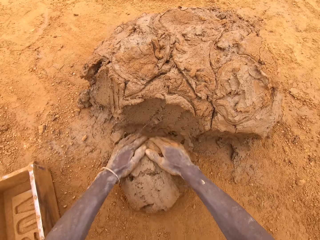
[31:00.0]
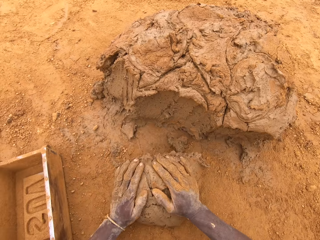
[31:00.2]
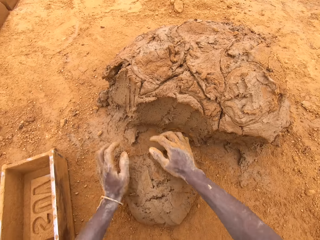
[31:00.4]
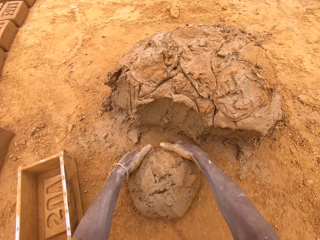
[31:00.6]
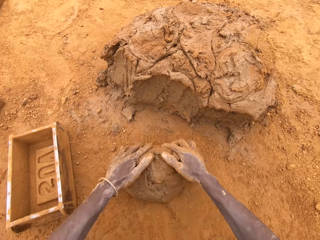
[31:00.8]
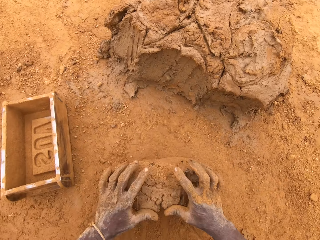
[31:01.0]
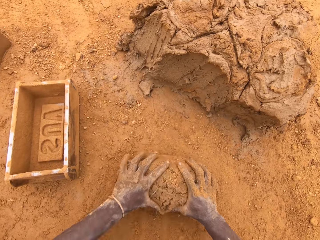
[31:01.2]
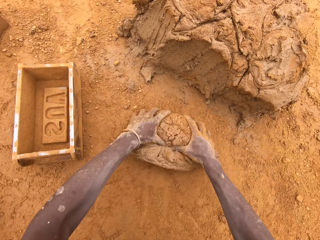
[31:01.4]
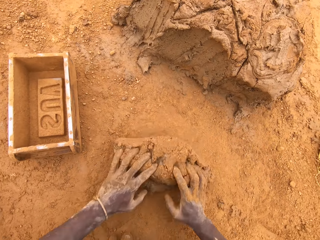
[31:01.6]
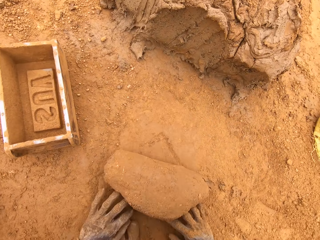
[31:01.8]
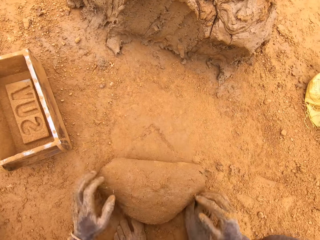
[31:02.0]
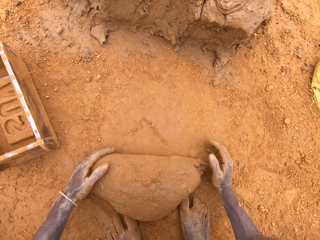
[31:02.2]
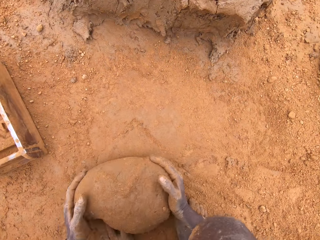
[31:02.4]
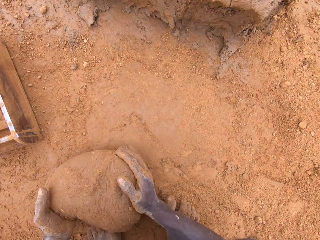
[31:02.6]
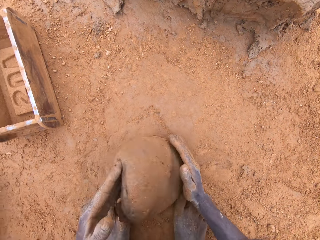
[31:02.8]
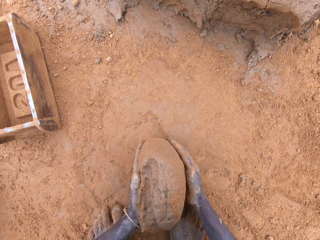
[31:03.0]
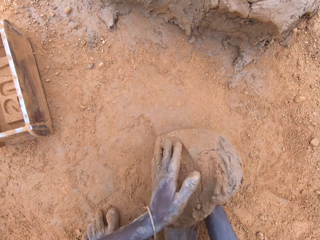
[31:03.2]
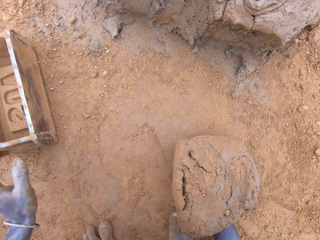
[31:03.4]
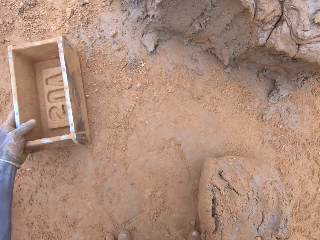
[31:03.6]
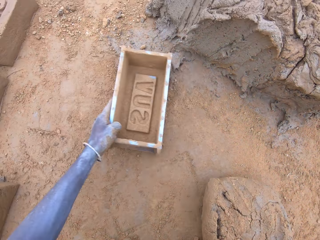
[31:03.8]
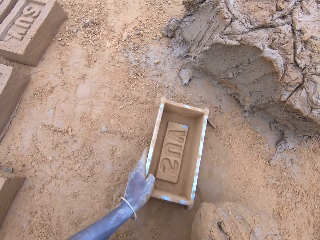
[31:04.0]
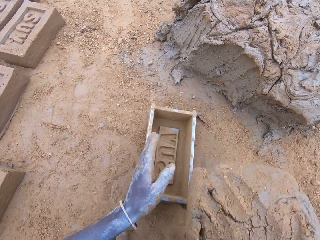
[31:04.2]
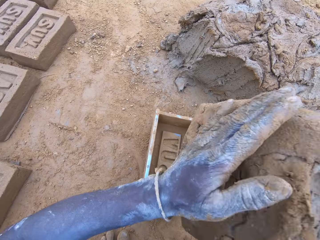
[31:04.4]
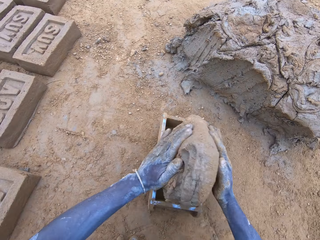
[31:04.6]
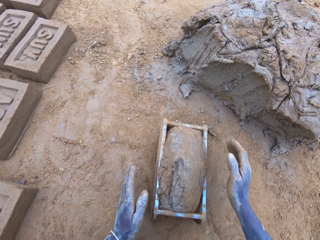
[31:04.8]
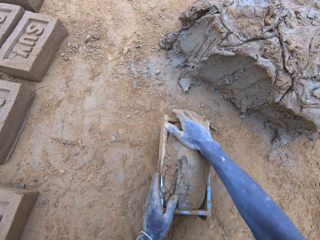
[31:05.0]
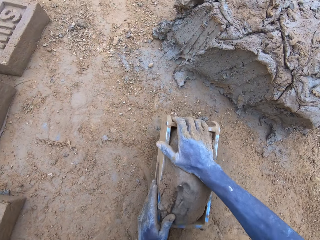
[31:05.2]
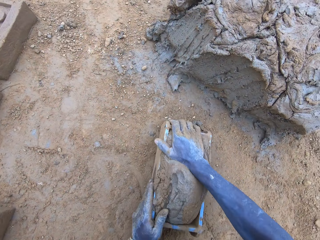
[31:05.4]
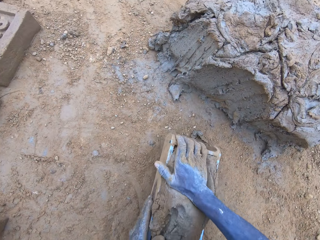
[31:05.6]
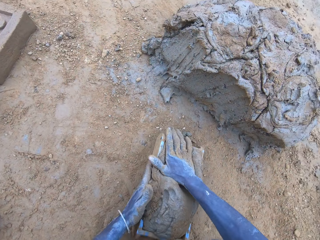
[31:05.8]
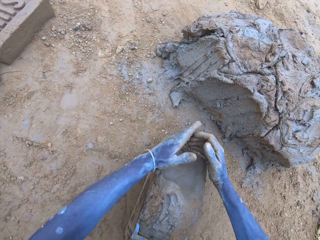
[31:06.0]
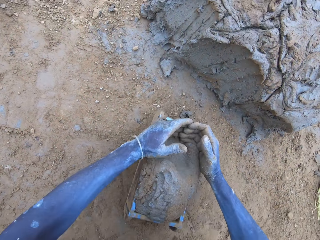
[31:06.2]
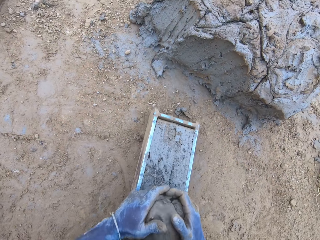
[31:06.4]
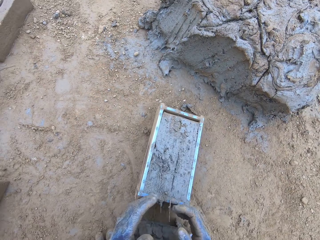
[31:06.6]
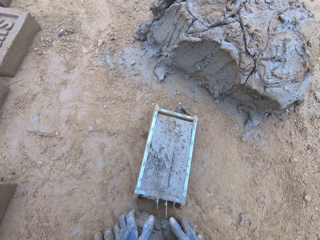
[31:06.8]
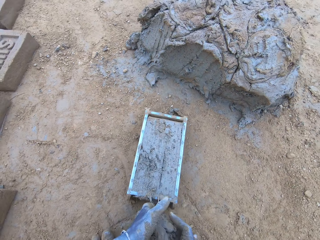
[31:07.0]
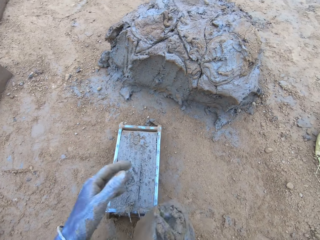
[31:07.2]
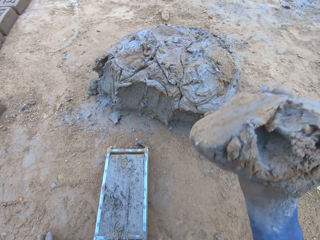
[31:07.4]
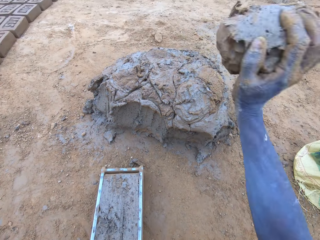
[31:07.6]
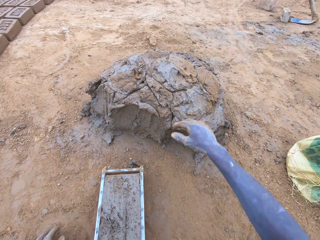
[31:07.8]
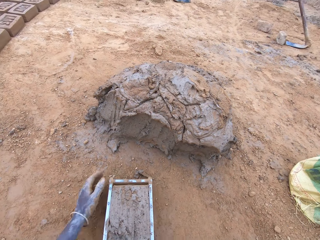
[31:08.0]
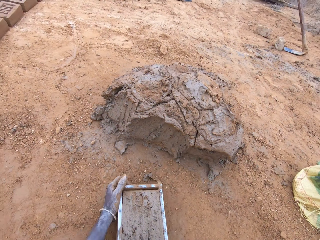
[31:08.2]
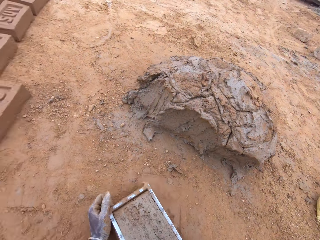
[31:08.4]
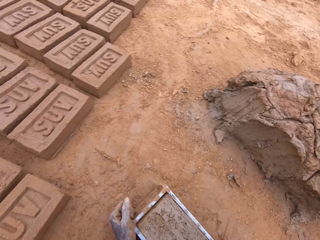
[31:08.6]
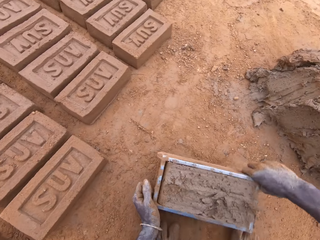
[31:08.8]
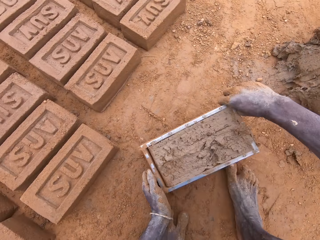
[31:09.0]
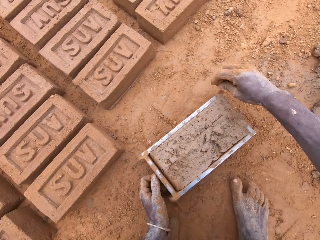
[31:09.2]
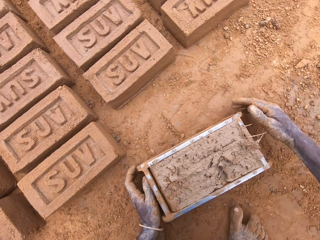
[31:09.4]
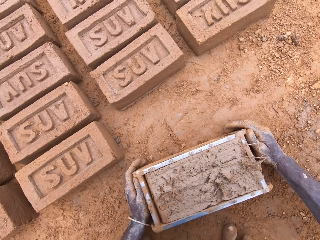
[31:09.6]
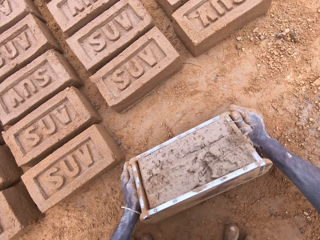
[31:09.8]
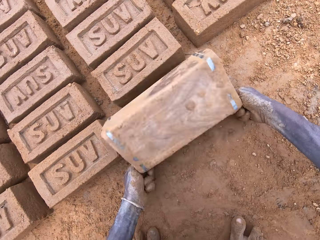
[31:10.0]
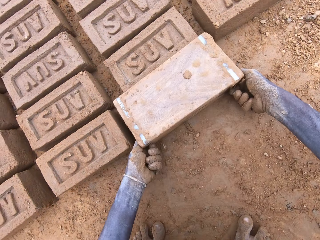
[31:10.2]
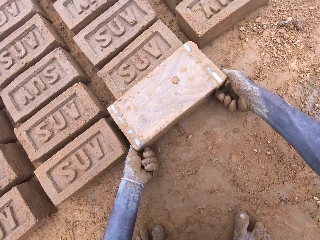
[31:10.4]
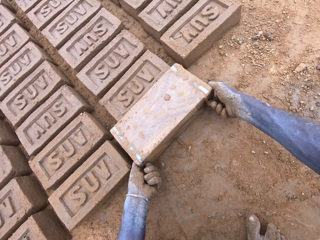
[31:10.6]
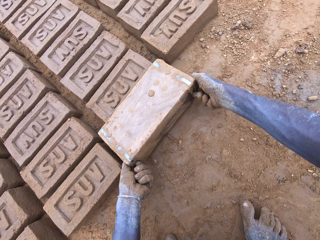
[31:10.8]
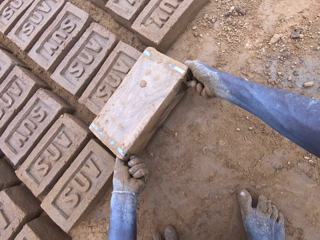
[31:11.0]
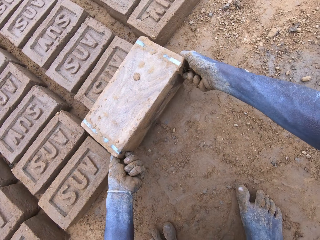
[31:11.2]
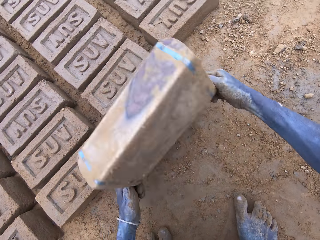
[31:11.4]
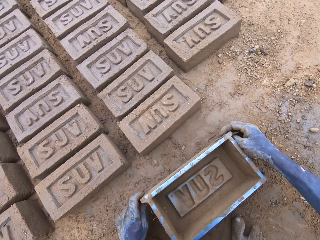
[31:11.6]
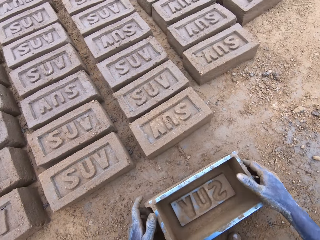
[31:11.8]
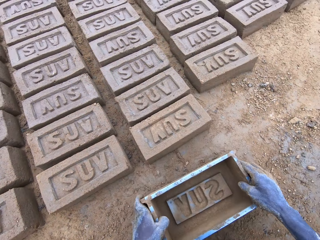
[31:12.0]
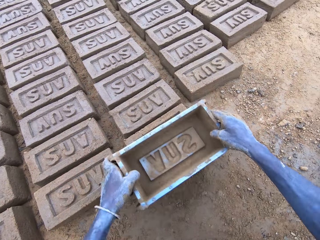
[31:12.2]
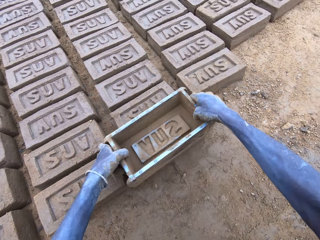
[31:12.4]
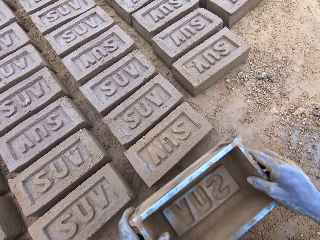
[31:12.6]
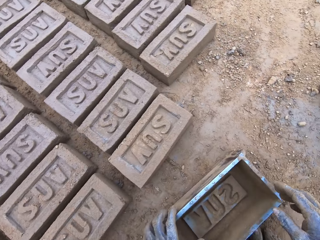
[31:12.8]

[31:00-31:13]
The camera wearer moulds mud or clay on the ground. They move the box. They put the mud in a brick mould or box. They press the clay. They cut the mud in the brick mould. They level the clay in the box. They throw the mud on a heap of mud. They move the box. They put a brick on the ground from the brick mould.

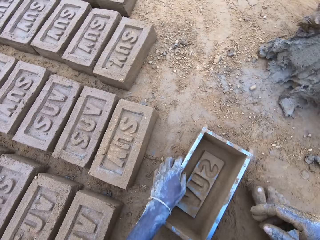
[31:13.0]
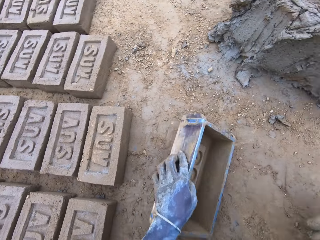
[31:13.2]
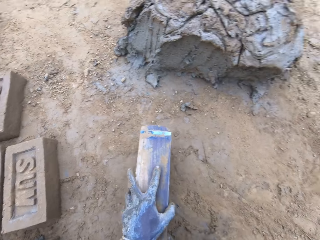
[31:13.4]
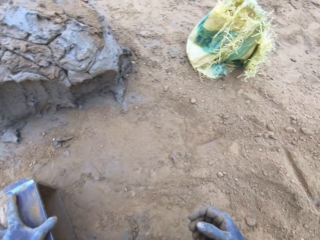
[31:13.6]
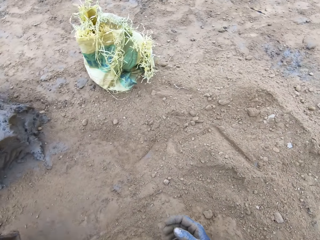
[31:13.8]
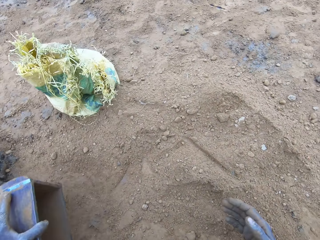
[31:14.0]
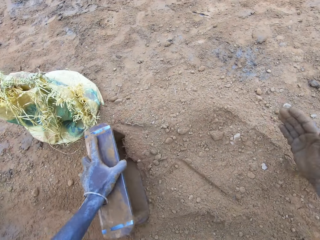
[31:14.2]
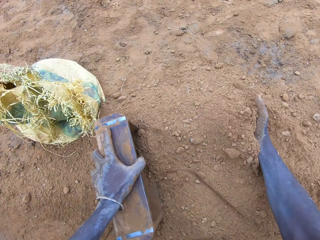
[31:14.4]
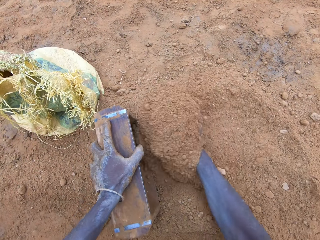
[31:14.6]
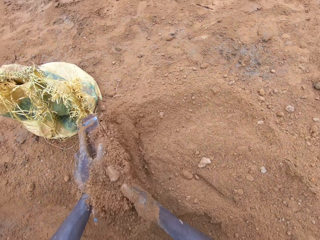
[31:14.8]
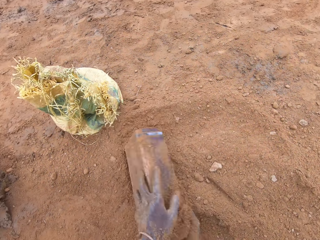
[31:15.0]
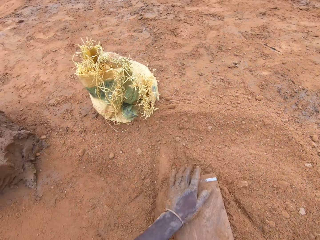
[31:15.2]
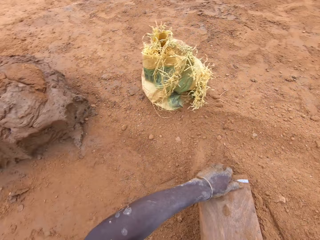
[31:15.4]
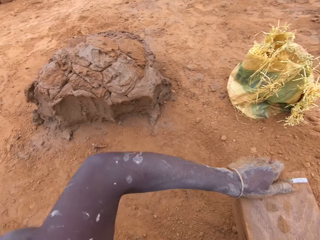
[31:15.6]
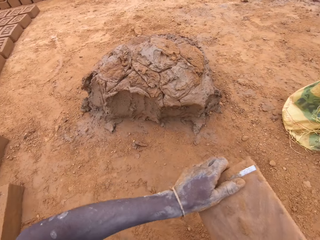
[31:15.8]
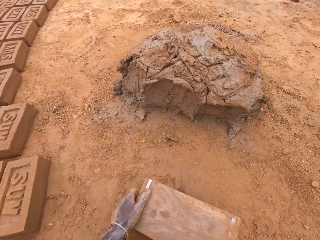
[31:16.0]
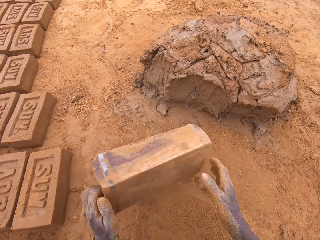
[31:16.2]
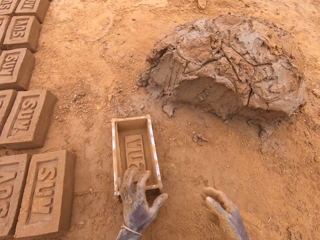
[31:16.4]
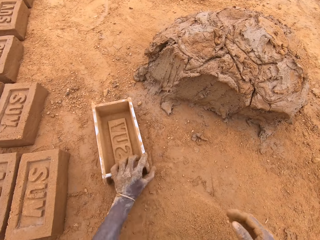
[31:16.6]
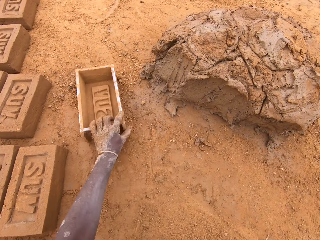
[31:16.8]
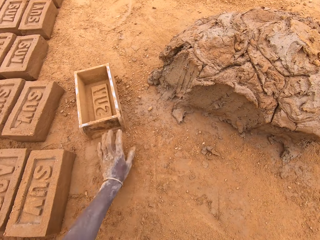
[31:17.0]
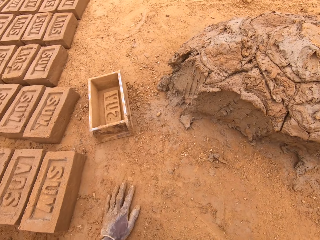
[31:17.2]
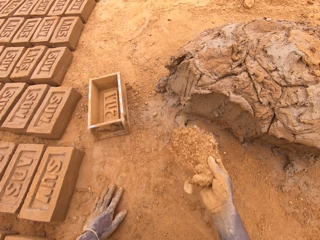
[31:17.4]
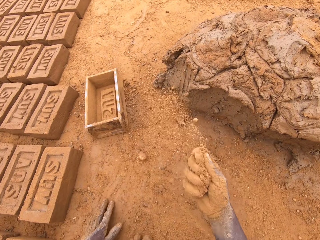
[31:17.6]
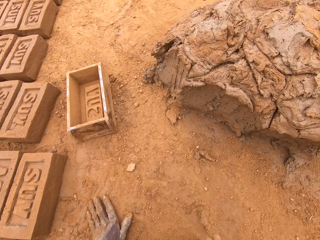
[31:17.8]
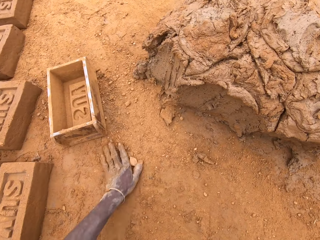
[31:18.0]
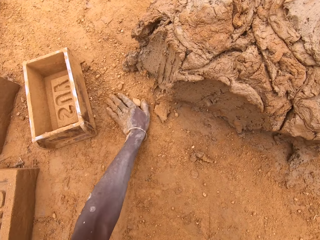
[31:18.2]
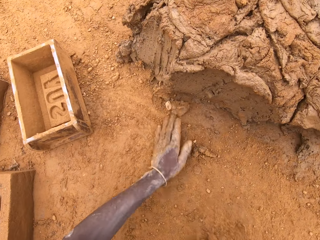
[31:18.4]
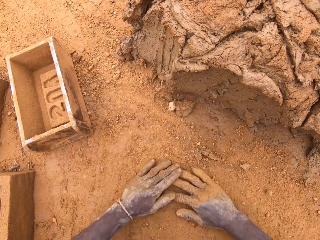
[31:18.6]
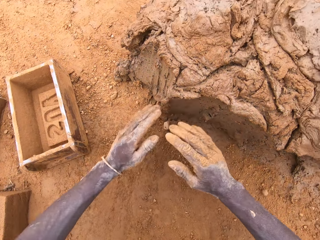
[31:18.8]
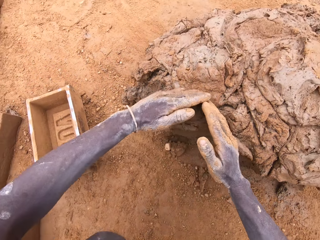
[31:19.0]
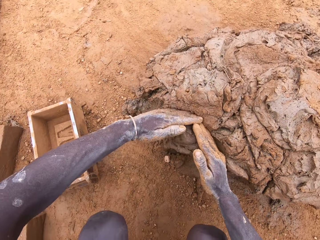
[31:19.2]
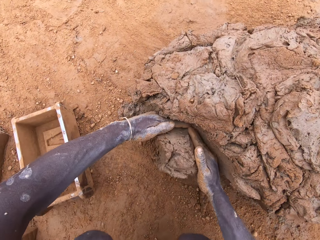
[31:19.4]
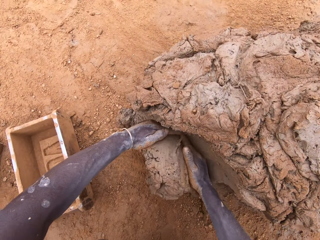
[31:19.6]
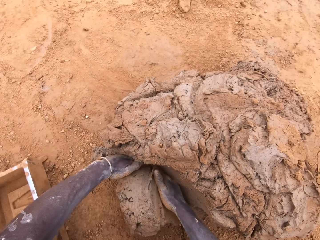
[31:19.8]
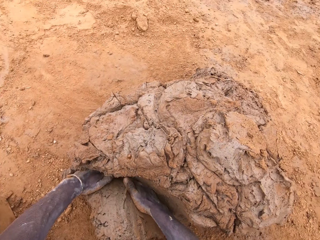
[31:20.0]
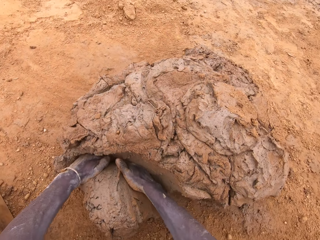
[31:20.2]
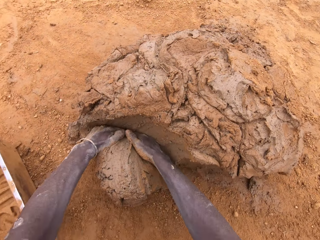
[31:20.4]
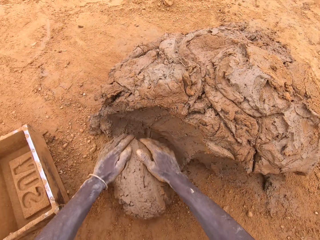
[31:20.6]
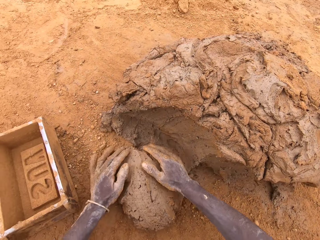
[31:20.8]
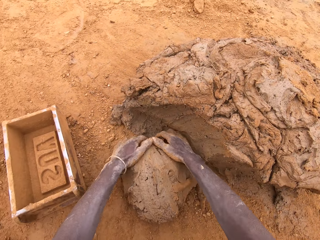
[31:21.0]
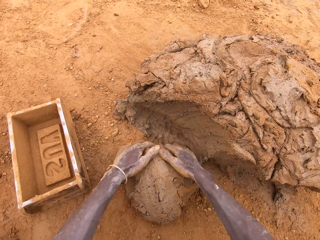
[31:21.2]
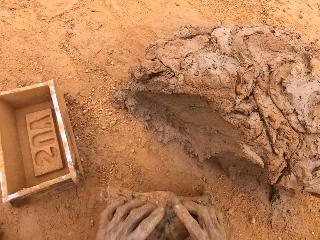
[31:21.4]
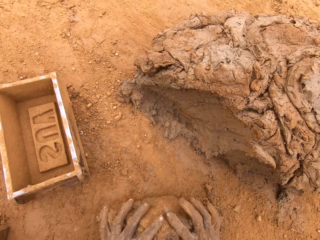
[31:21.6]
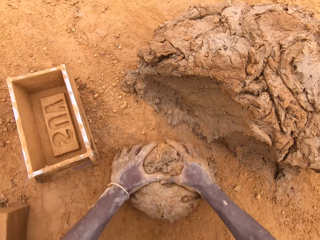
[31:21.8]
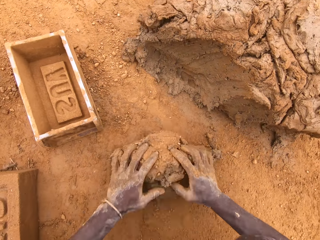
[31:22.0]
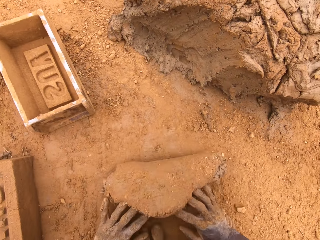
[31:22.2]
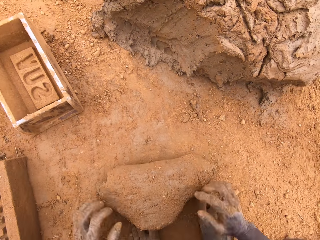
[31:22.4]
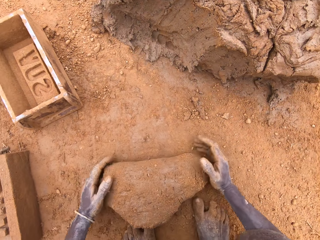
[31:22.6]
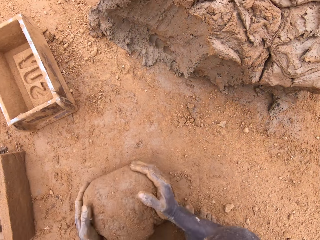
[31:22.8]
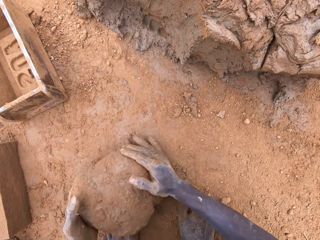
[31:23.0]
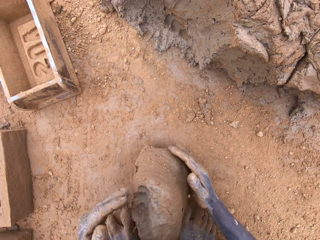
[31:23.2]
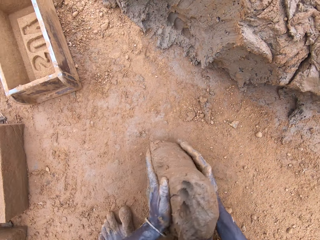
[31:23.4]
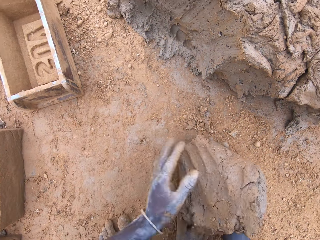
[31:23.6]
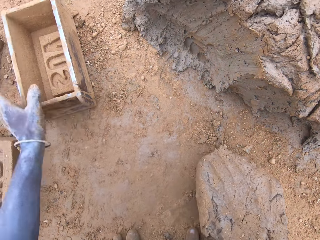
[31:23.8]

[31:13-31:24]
The camera wearer puts sand in a brick mould or box. He moves the box and pours the sand on the ground. He spreads the sand on the ground. He rubs hands on the ground. He scoops clay with his hands. He cuts mud on the heap of mud. He moulds the mud on the ground.
